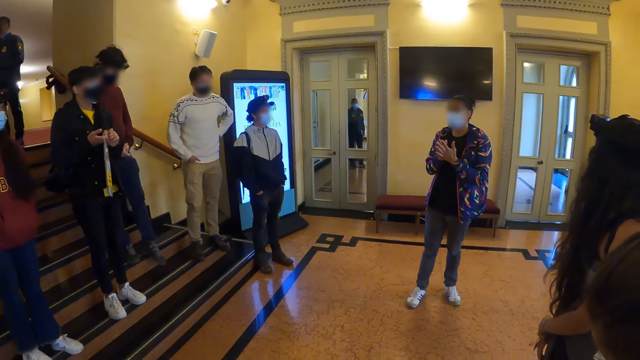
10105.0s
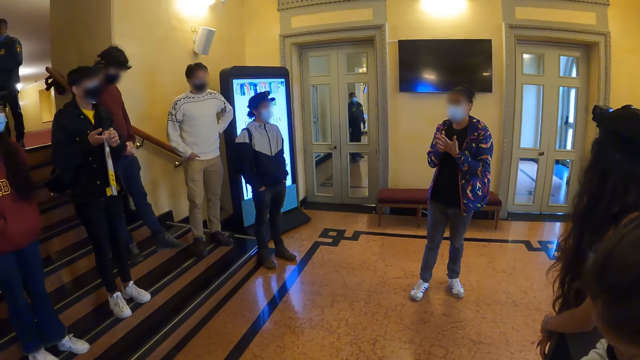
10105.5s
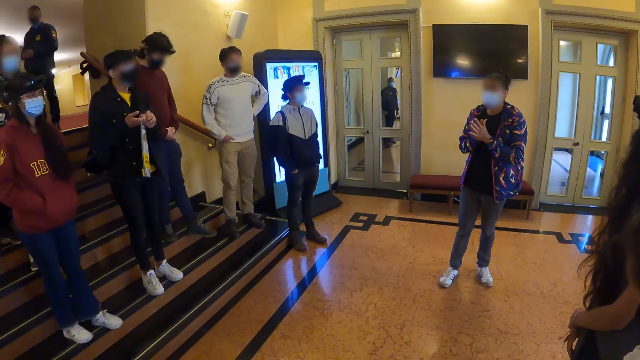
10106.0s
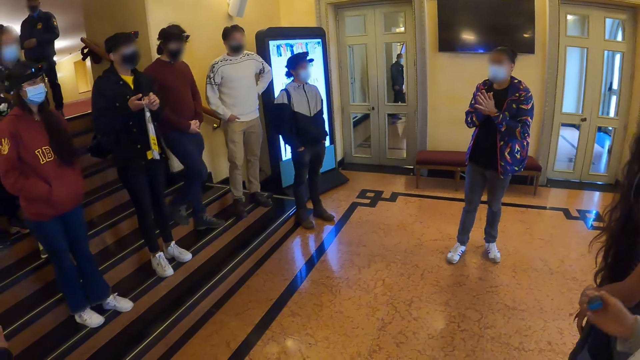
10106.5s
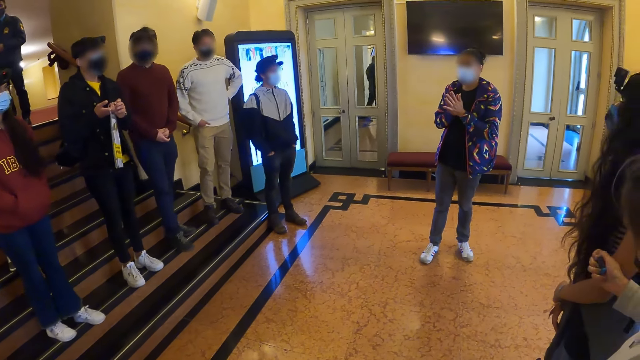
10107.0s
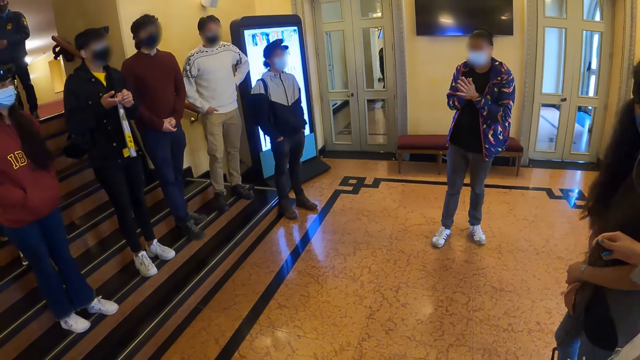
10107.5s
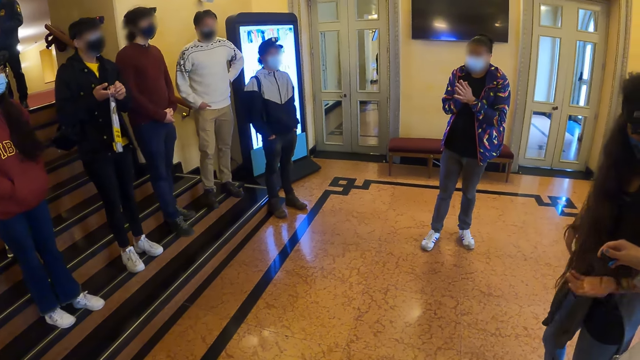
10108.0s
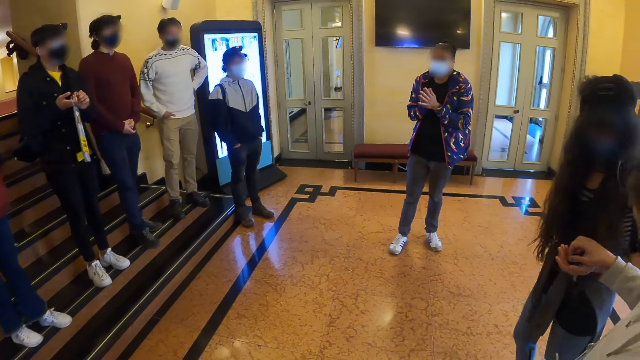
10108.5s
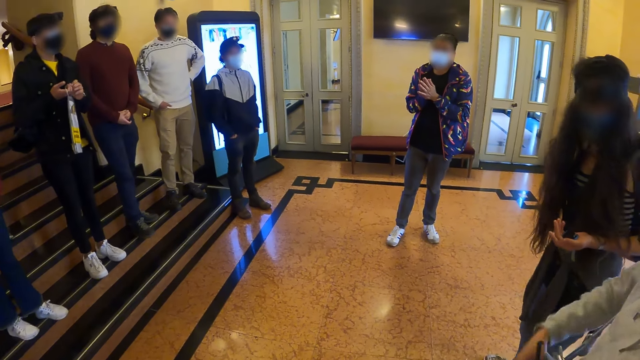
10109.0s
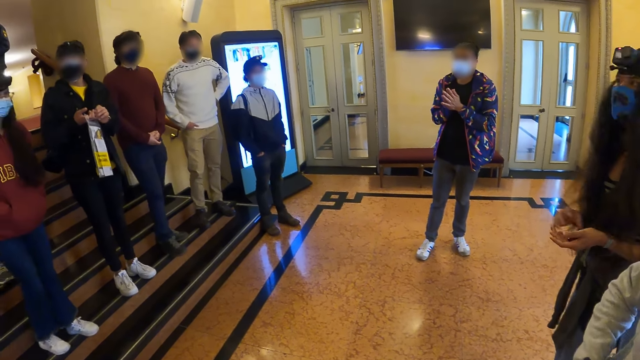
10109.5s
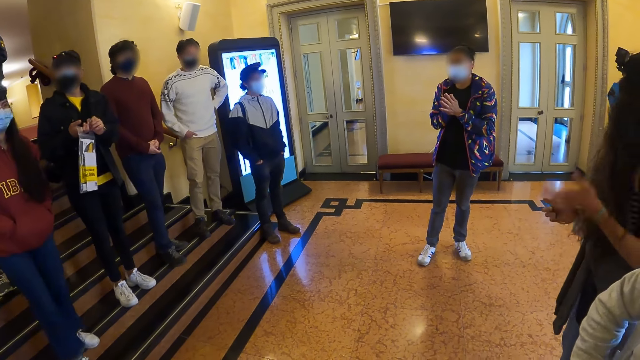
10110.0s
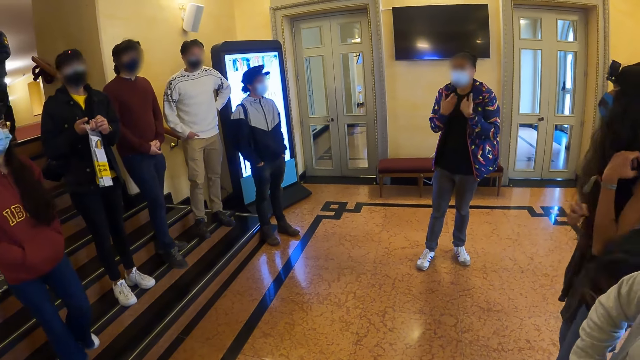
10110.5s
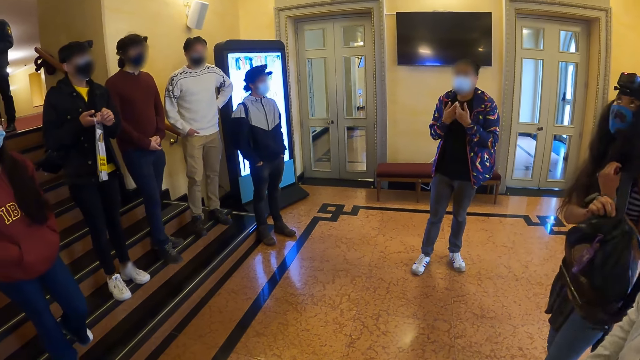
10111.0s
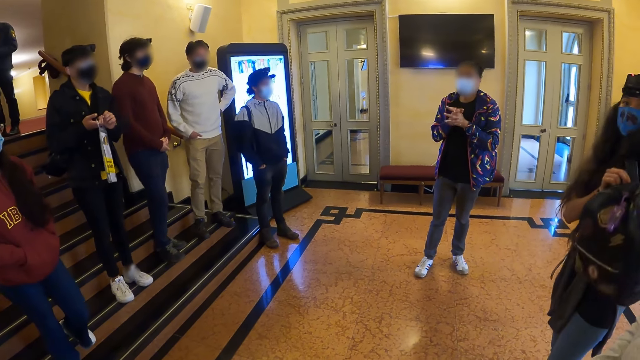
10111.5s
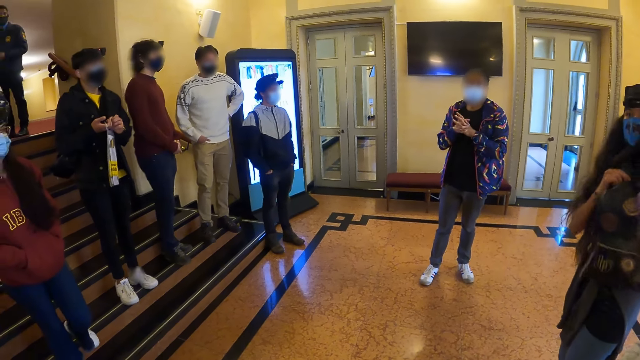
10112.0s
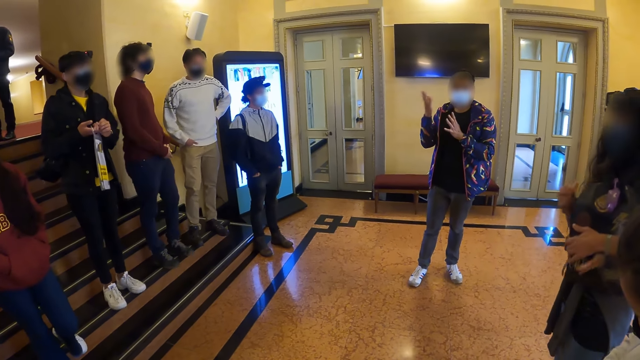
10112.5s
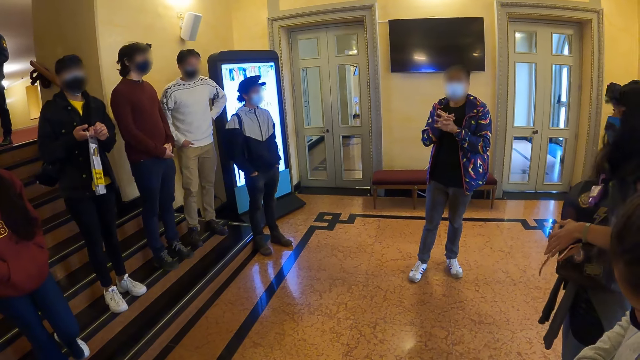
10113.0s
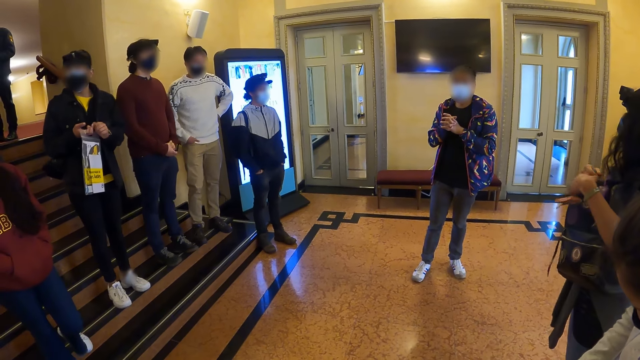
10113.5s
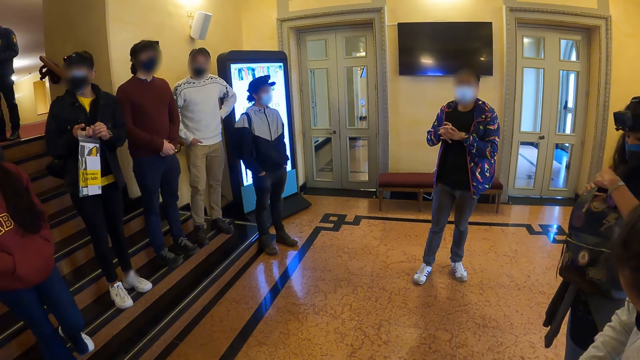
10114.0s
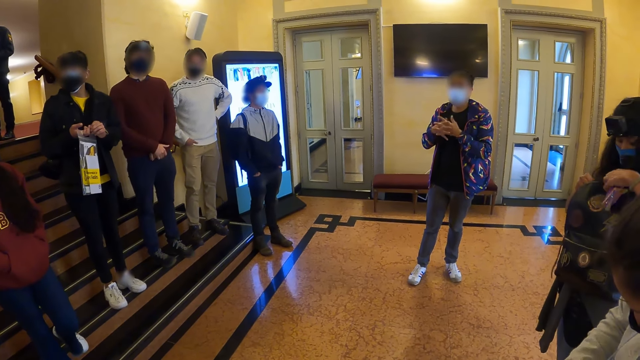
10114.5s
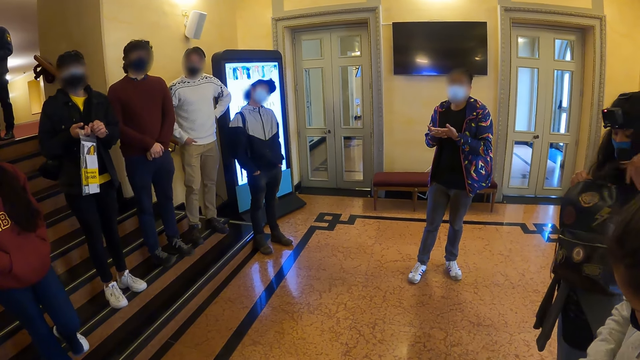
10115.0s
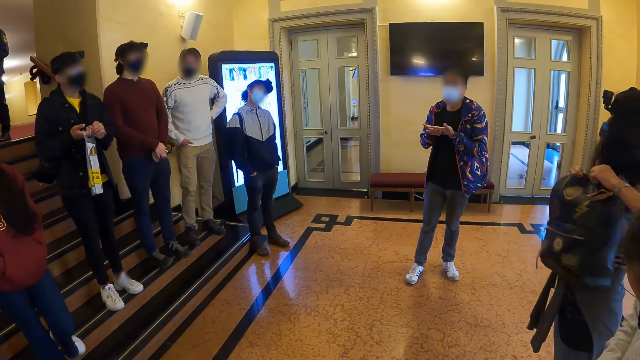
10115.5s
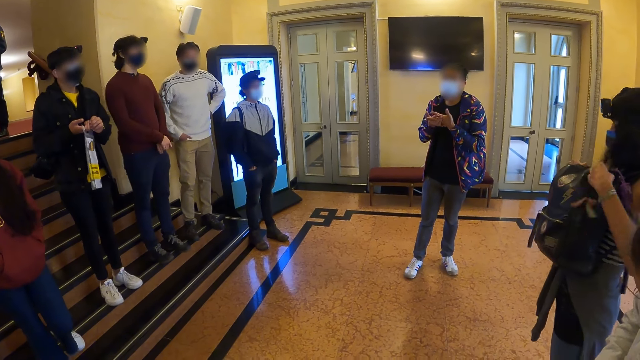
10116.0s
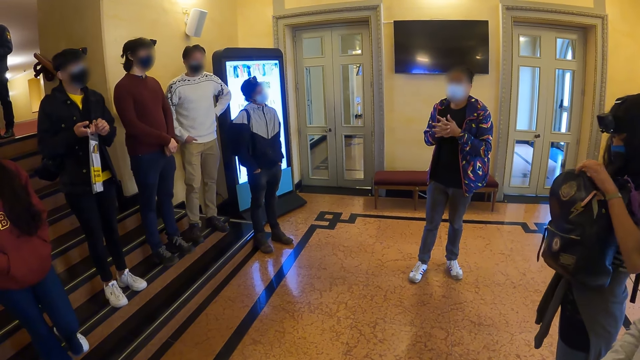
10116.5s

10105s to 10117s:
The camera wearer stares at a person.

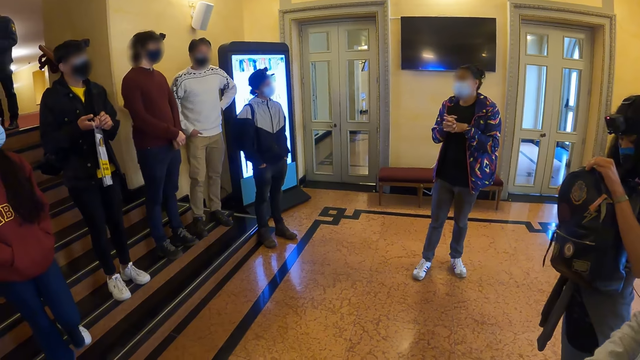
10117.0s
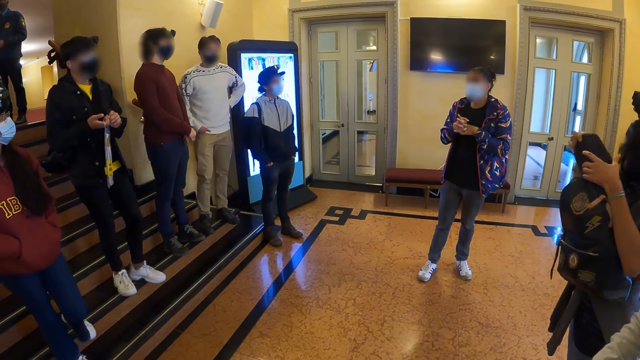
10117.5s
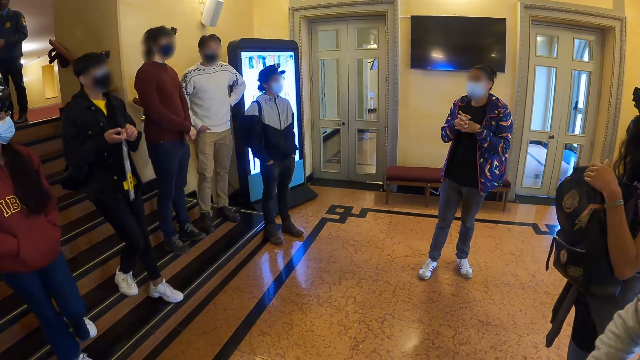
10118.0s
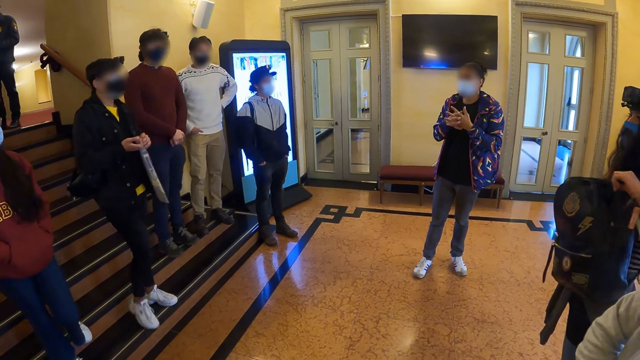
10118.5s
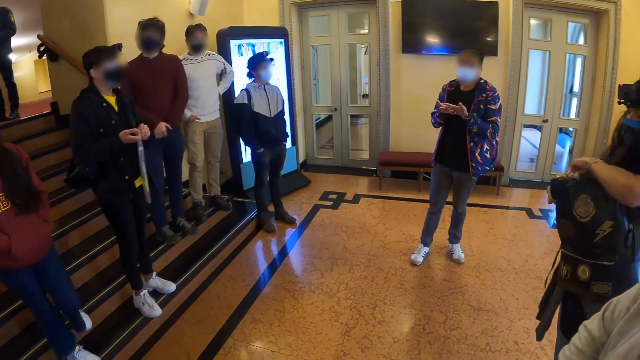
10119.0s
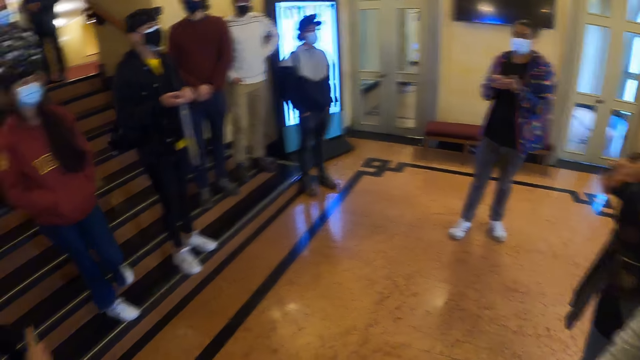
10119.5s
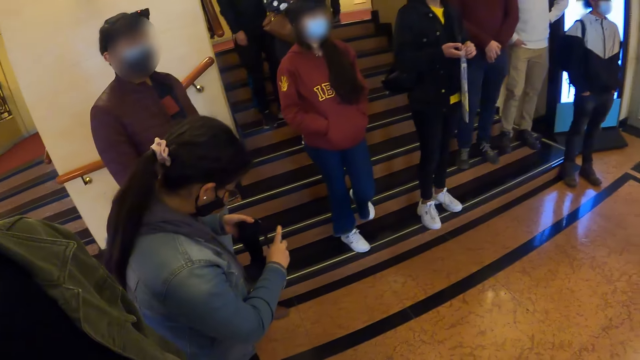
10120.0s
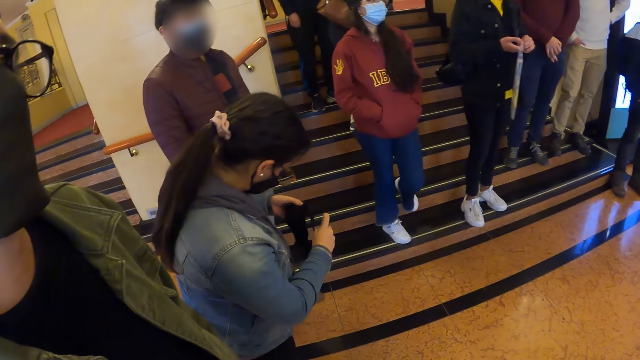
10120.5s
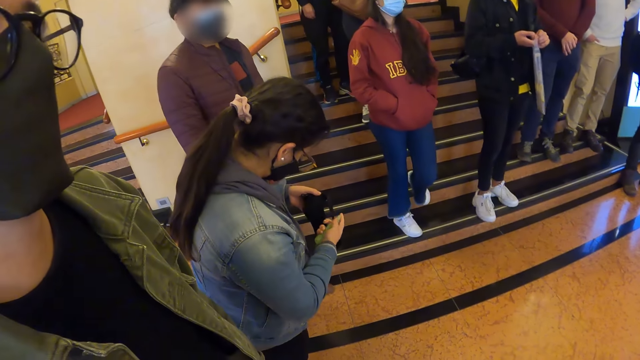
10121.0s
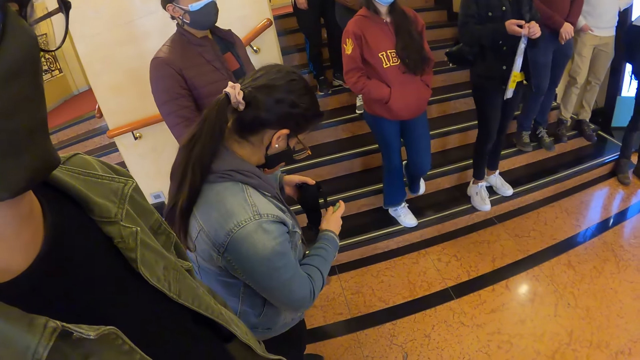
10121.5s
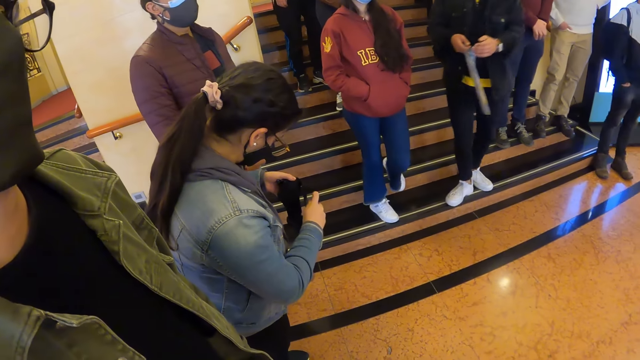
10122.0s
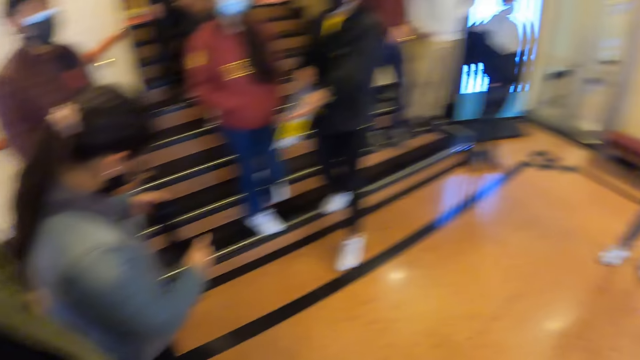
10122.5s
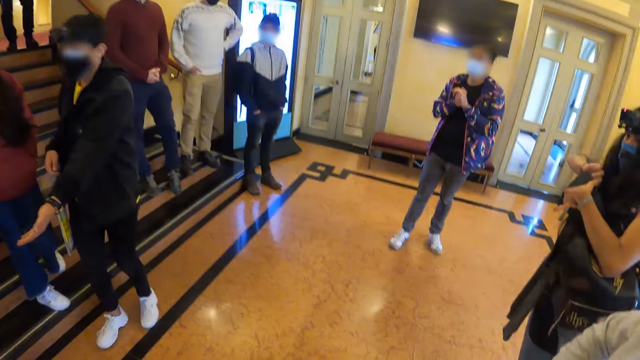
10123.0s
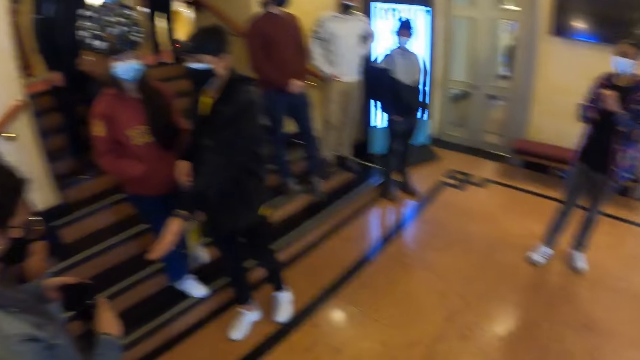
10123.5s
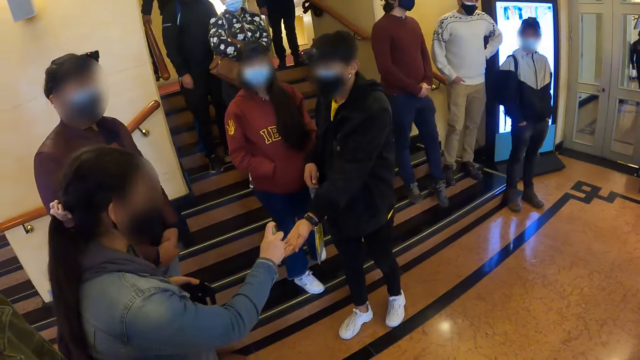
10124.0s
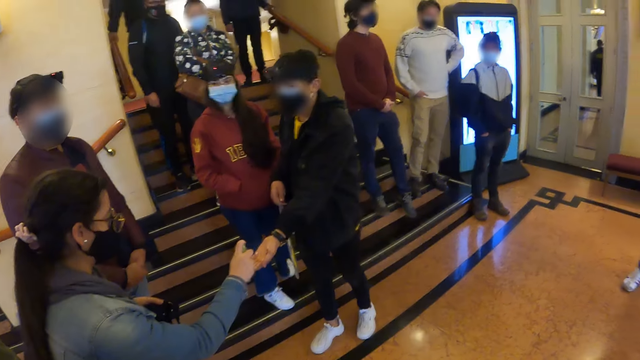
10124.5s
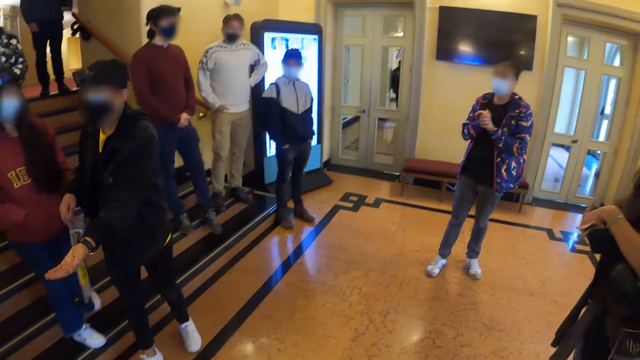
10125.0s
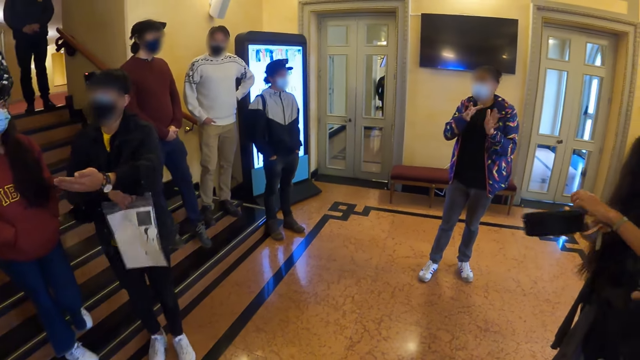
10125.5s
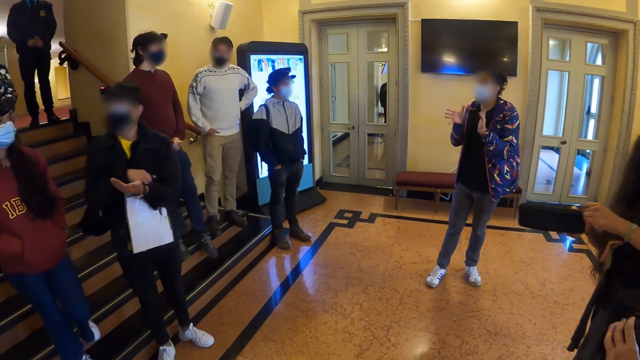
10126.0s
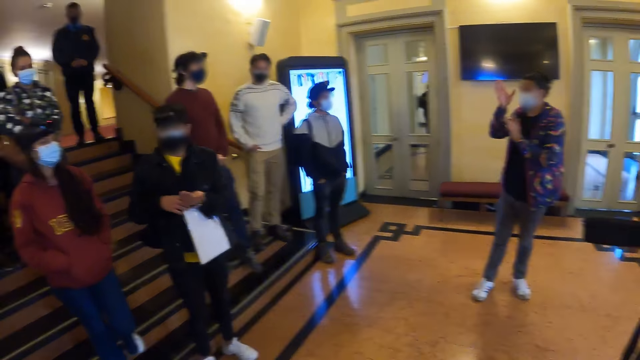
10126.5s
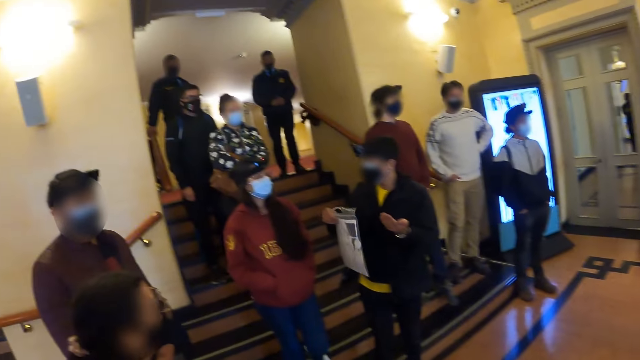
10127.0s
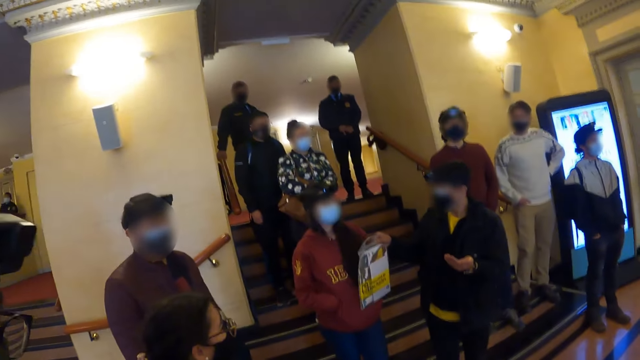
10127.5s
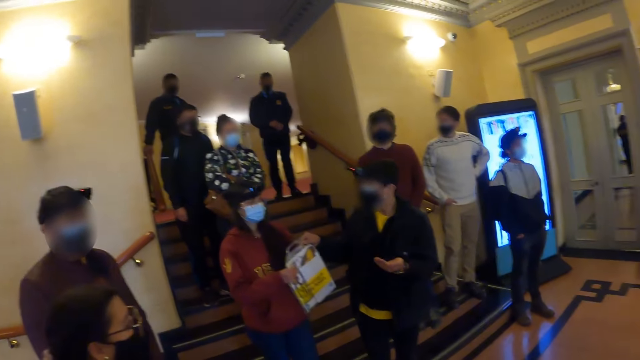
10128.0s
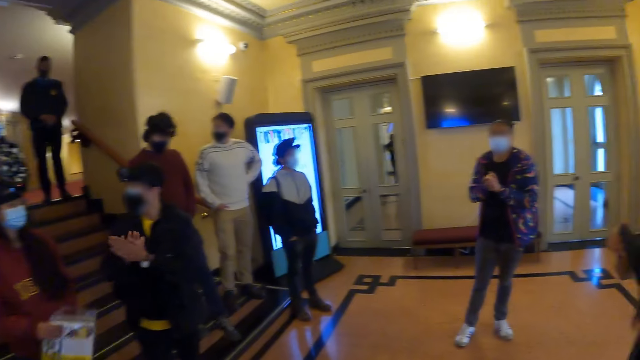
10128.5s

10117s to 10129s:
The camera wearer looks at a person. They stare at another person.
